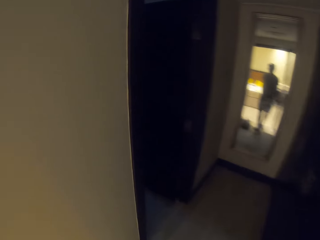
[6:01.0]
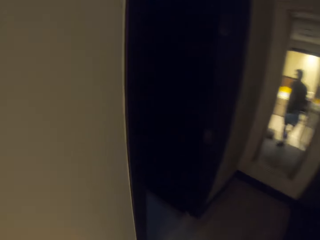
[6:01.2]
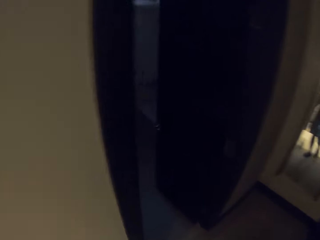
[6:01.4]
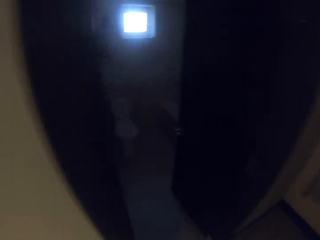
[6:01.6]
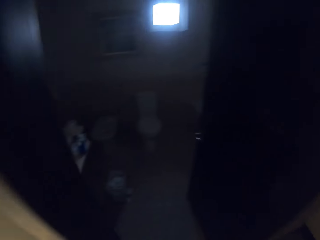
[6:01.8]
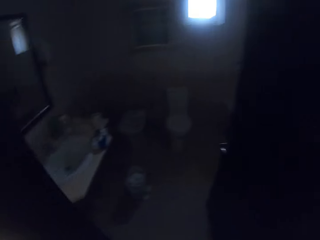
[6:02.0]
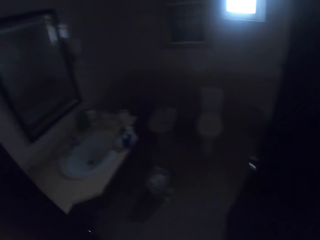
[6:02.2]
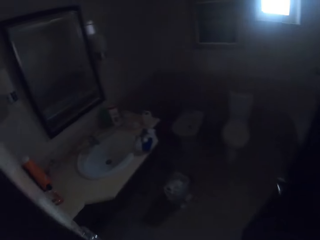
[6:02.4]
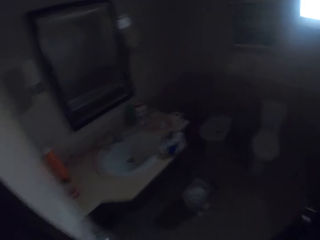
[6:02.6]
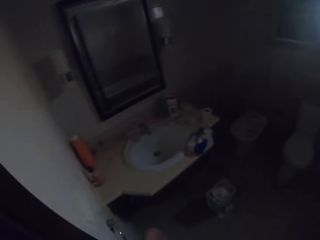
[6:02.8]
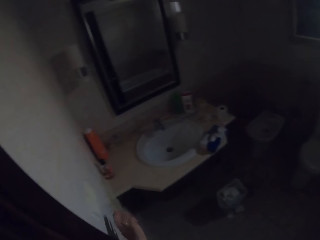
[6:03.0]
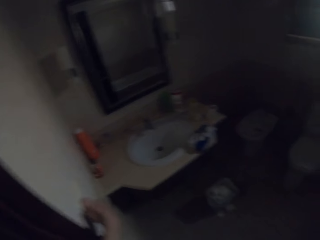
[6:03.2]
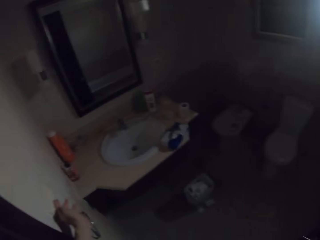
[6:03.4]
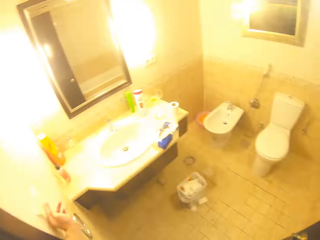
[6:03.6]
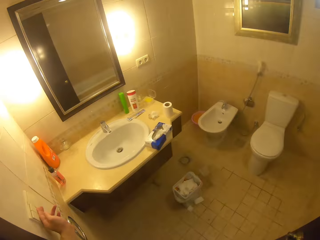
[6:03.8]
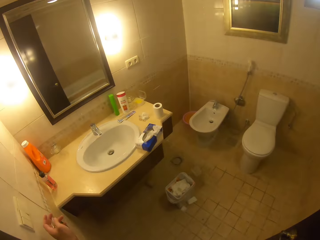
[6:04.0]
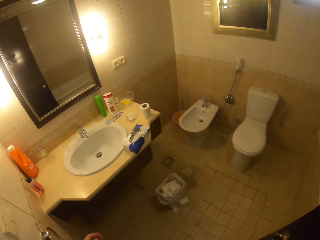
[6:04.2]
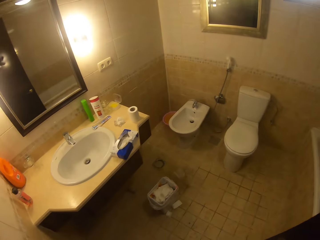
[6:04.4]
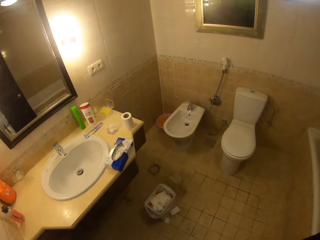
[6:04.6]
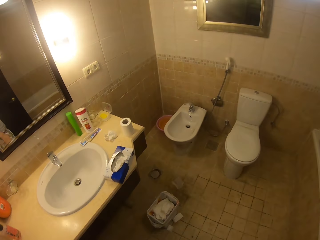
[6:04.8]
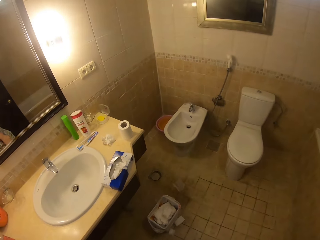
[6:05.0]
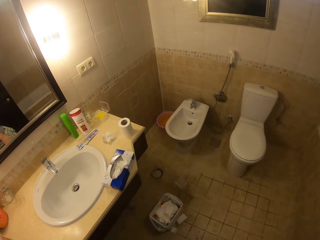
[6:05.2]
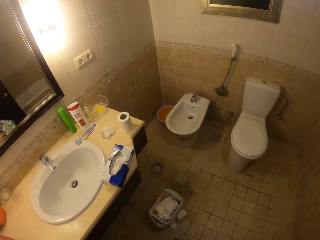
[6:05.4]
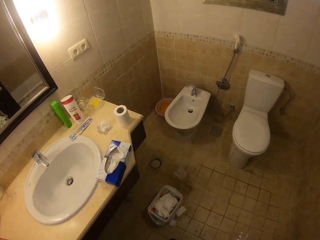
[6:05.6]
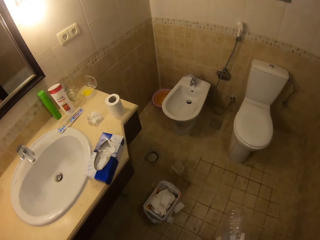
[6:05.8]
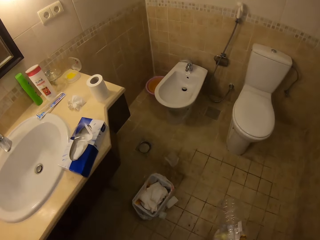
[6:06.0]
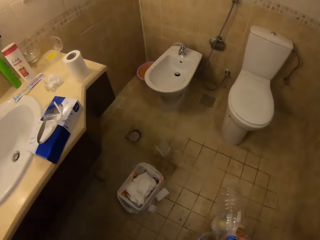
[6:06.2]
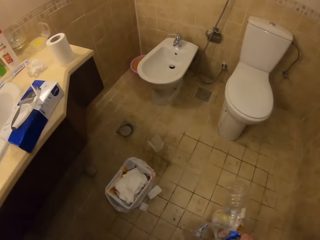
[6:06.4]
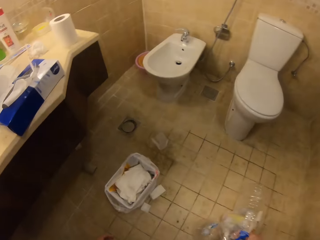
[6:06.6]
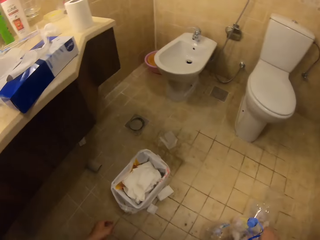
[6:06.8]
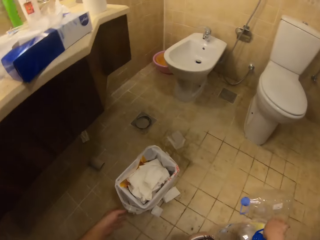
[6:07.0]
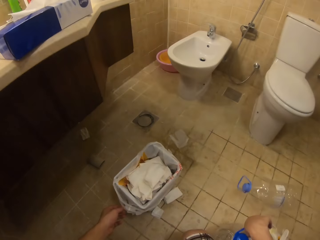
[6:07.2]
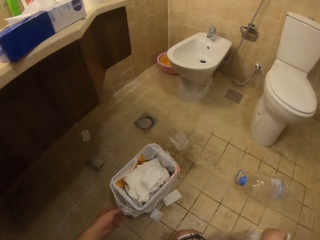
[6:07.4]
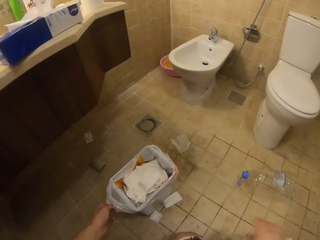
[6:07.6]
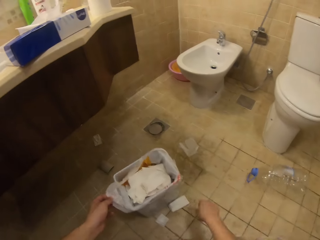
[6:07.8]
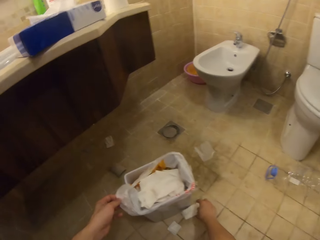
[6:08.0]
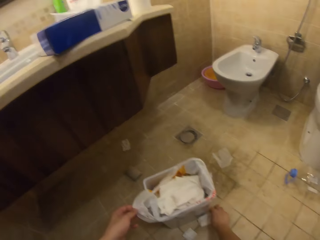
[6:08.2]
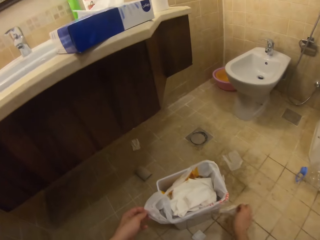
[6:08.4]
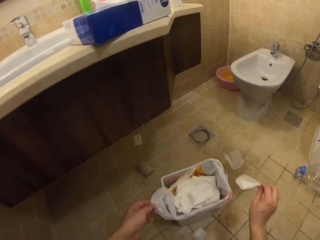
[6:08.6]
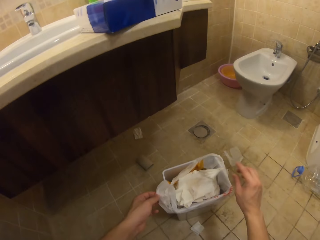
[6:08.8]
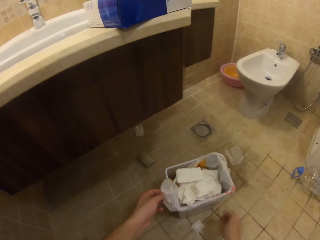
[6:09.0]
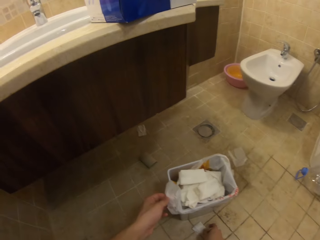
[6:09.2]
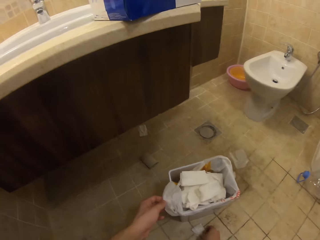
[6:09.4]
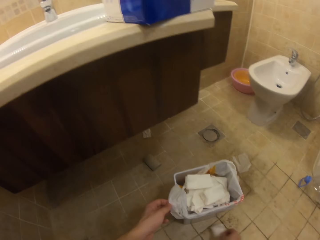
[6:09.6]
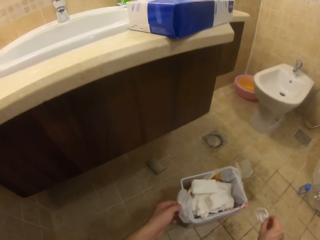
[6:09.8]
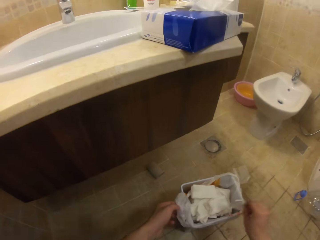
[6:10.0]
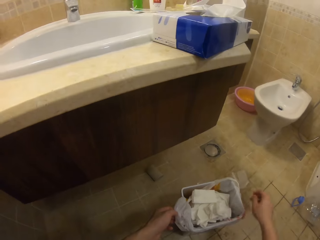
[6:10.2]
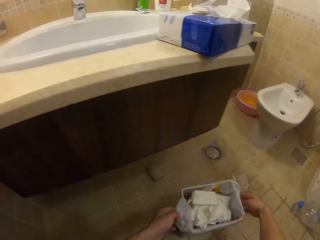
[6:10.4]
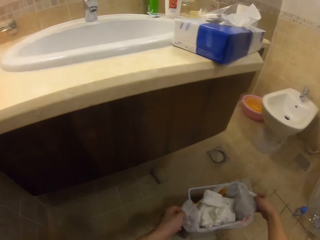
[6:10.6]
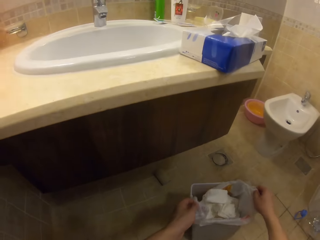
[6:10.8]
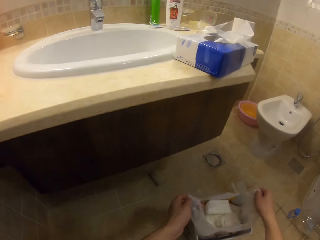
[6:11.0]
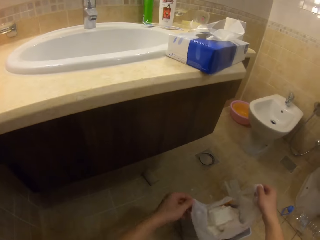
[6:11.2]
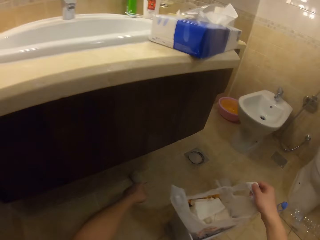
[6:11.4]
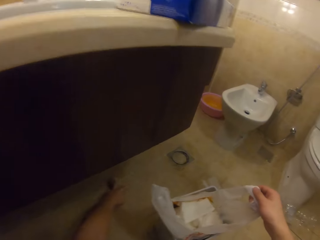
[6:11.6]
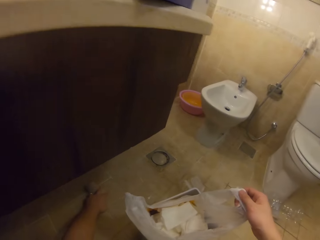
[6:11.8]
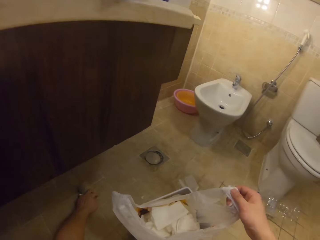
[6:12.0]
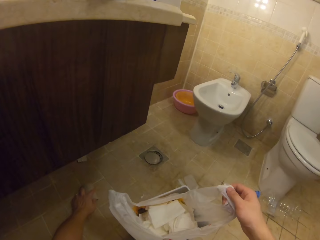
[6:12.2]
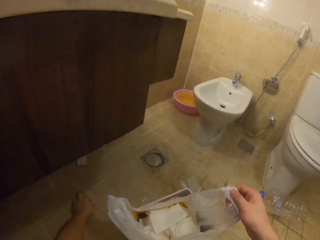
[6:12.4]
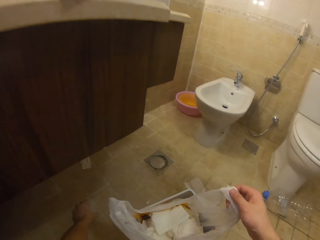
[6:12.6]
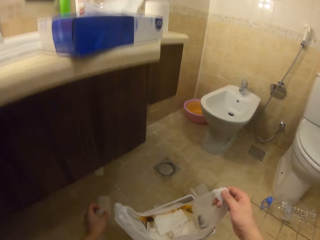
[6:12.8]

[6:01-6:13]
The camera wearer enters the washroom. They walk. They switch on the light of the washroom. They put the water bottle on the floor. They touch the nylon paper bag in the dustbin. They pick up a tissue paper on the floor. They put the tissue paper in the nylon paper bag. They pick up a tissue paper on the floor. They put the tissue paper in the nylon paper bag. They touch the nylon paper bag in the dustbin. They pick up an empty tissue paper roll on the floor.

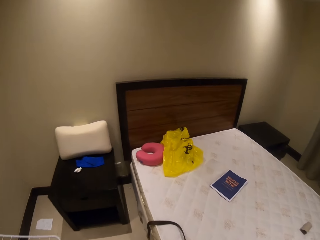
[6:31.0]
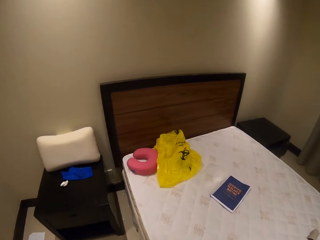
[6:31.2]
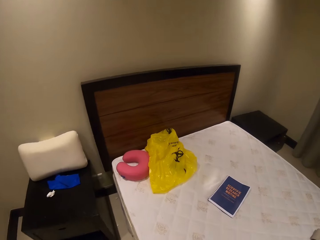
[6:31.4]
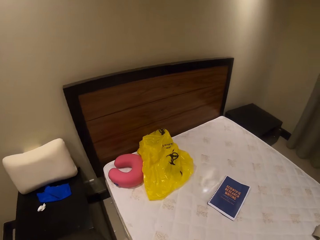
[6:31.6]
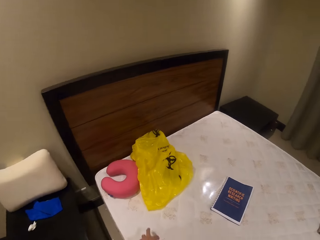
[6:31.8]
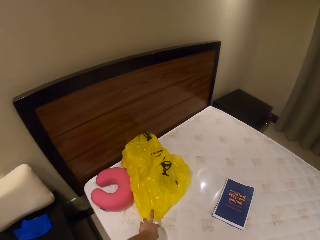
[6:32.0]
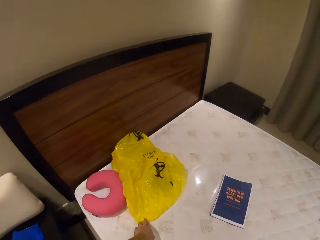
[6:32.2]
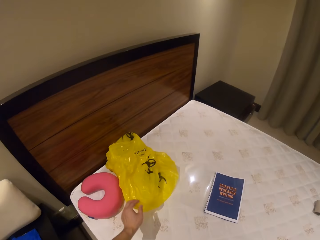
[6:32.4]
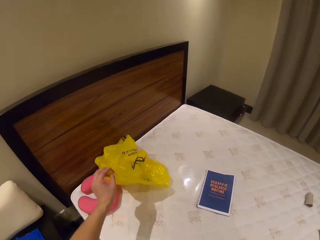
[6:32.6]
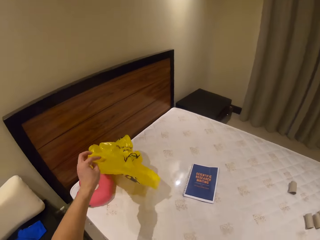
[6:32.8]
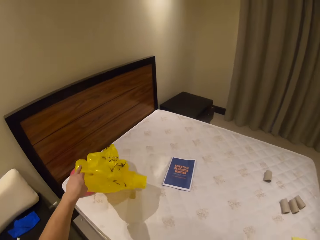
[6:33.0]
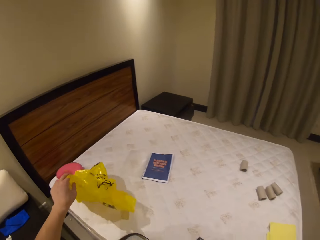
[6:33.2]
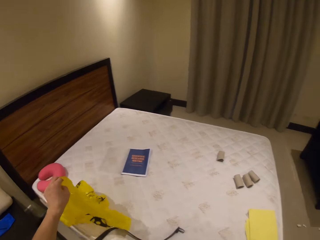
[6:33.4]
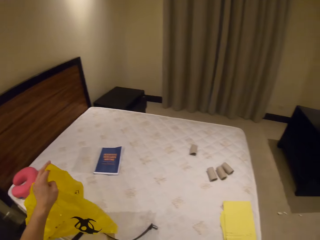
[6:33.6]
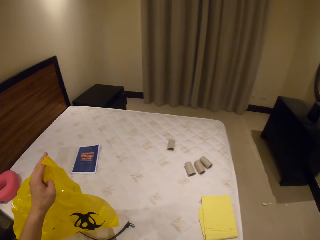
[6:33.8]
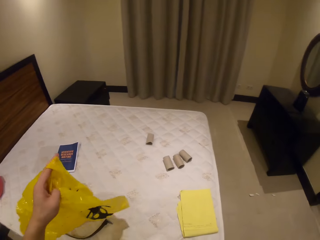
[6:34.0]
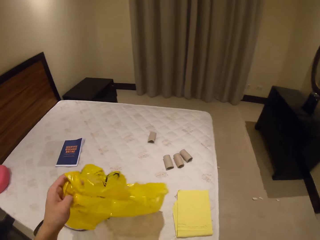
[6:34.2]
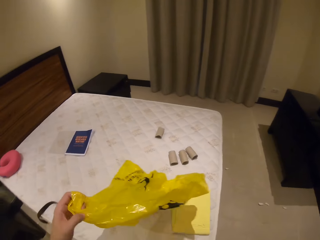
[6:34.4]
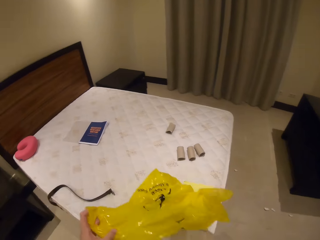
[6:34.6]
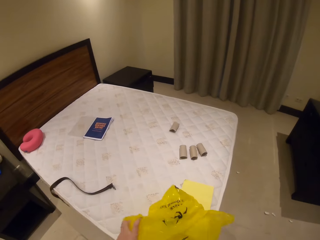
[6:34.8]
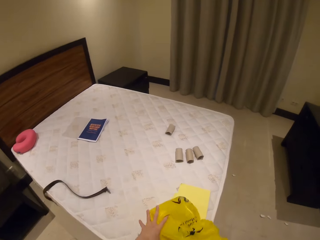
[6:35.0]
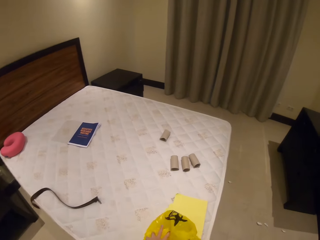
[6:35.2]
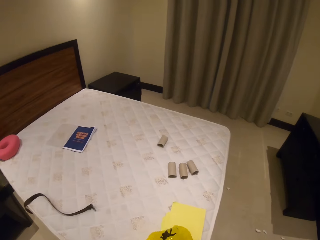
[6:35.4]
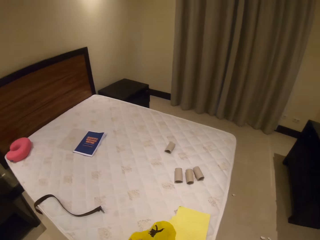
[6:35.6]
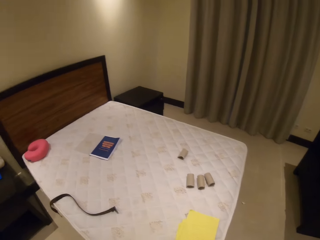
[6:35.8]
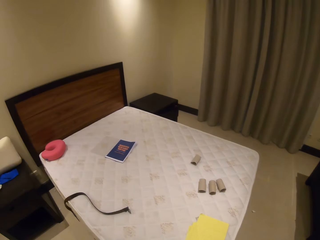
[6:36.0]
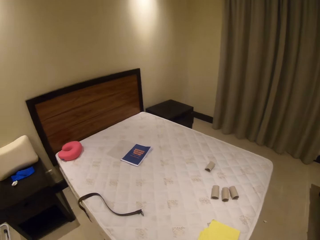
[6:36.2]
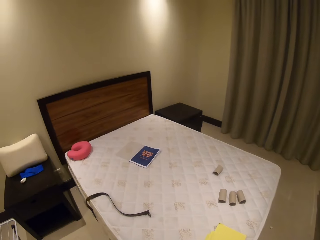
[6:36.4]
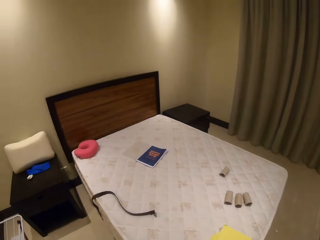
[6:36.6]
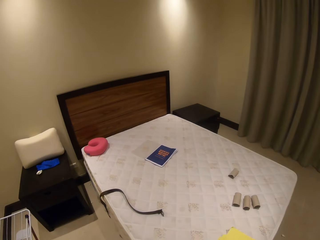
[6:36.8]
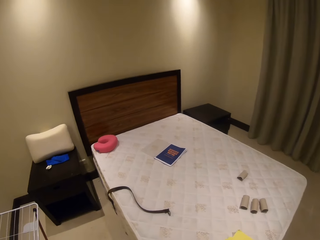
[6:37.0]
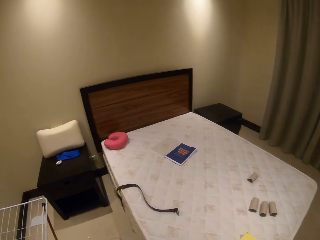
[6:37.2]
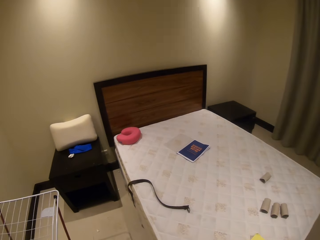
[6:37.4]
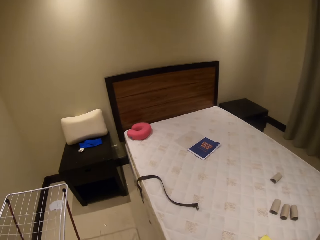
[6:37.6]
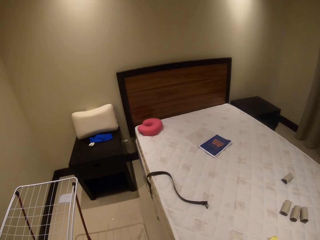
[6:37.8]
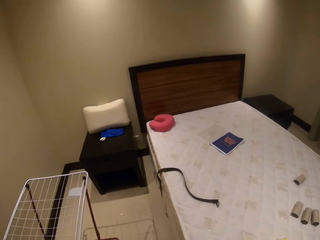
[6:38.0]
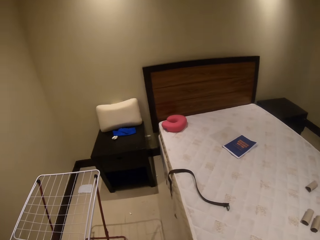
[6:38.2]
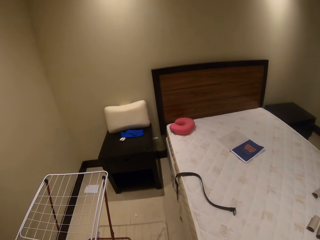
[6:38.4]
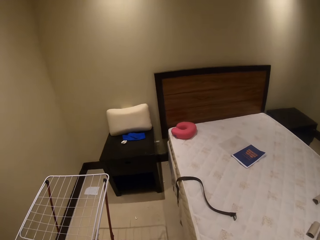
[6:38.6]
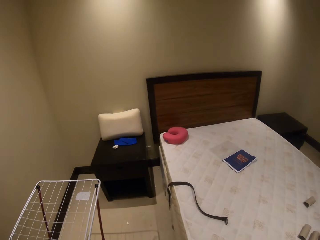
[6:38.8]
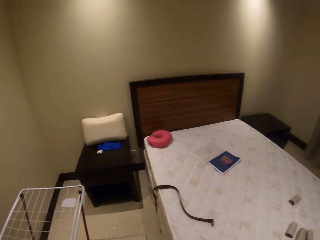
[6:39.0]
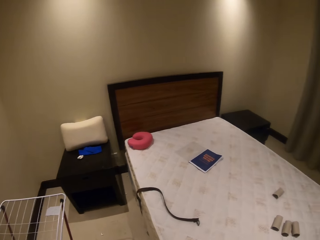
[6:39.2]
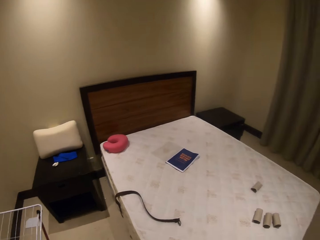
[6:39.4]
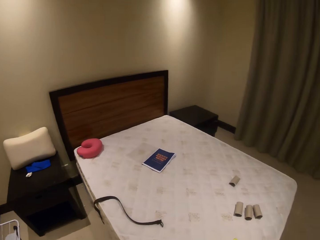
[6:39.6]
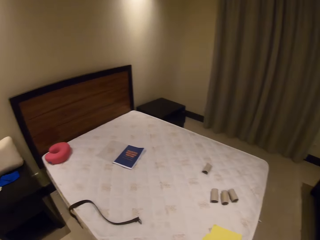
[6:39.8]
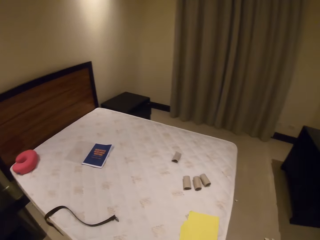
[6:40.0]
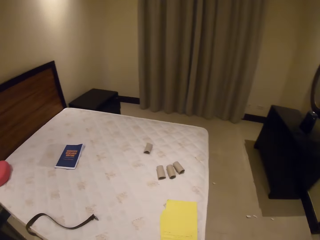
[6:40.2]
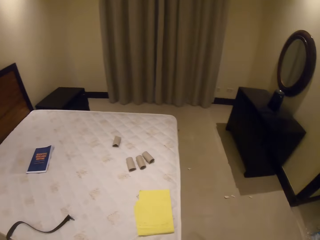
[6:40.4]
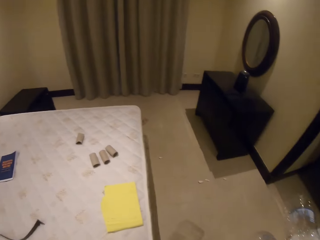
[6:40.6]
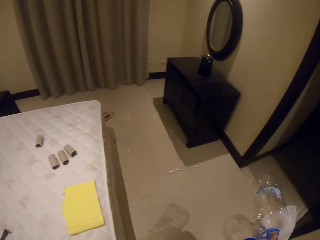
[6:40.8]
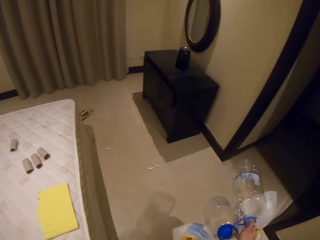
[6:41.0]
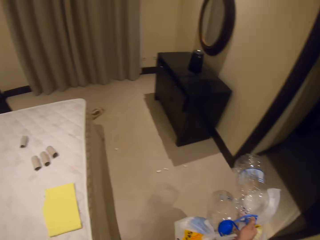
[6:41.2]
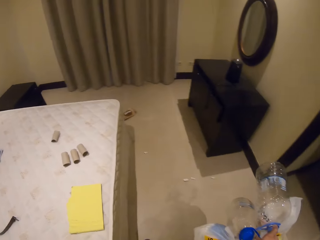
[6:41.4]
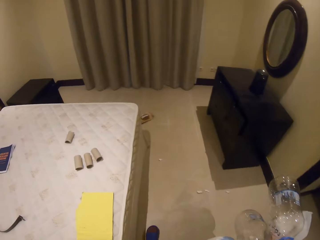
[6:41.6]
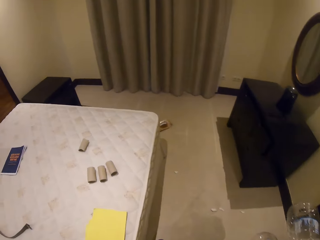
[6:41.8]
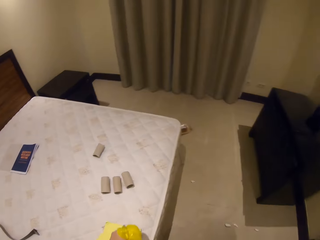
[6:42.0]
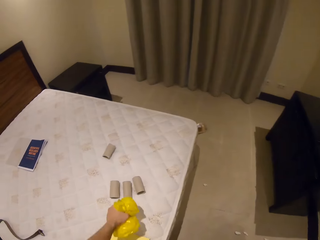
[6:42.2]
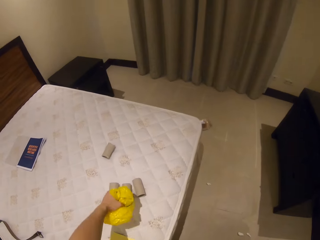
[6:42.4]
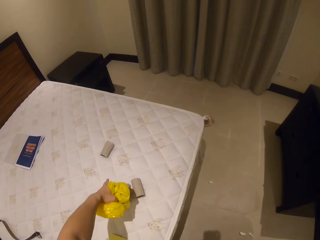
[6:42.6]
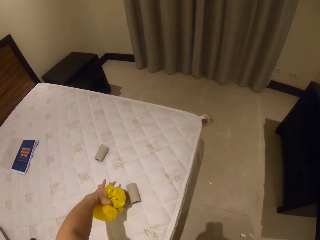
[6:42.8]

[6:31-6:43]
The camera wearer picks up a nylon paper bag on the bed. They look around.
